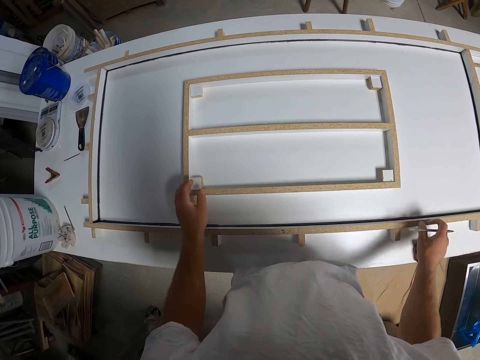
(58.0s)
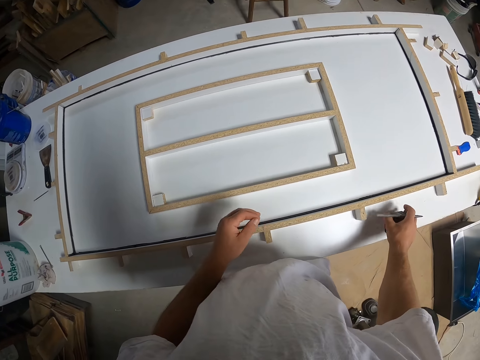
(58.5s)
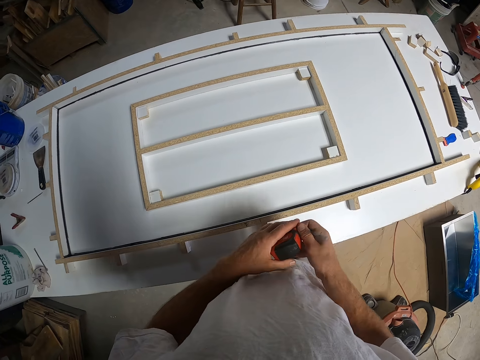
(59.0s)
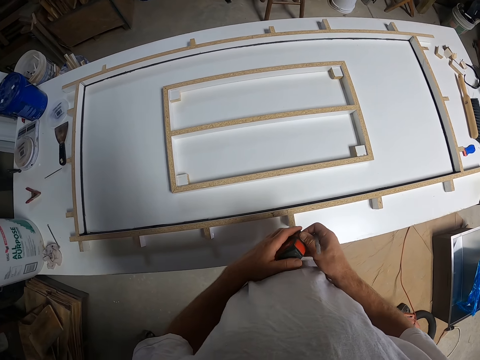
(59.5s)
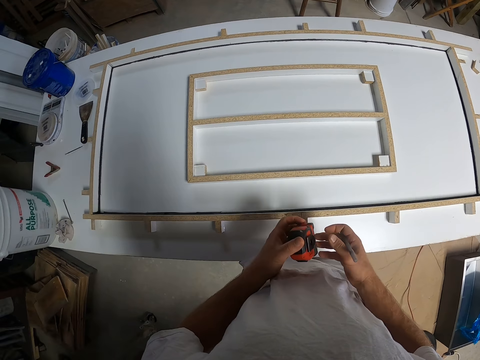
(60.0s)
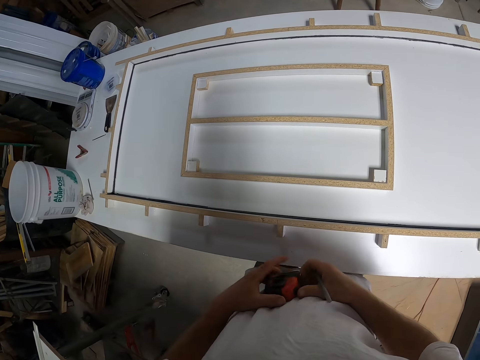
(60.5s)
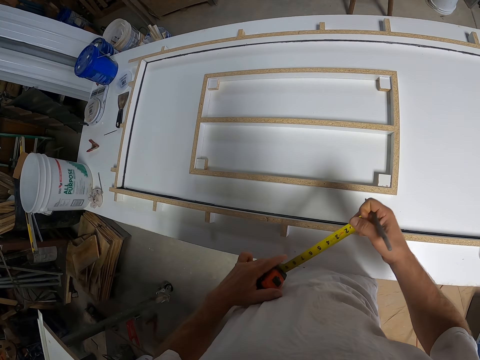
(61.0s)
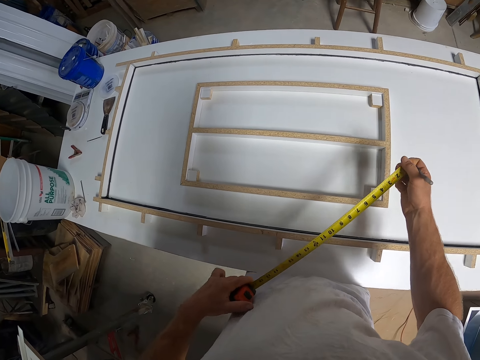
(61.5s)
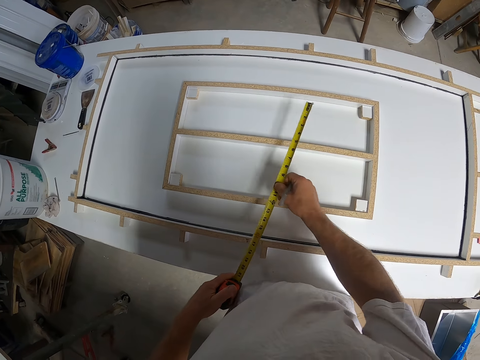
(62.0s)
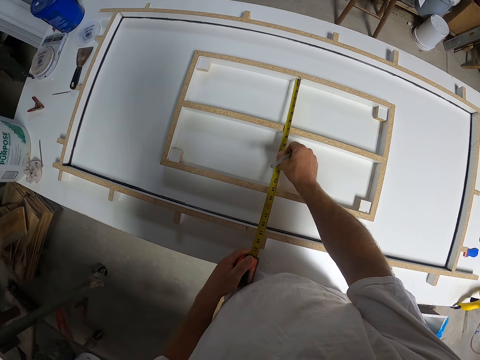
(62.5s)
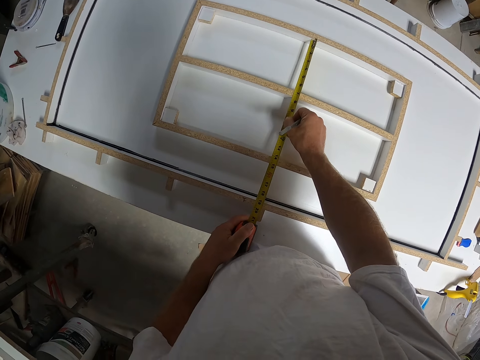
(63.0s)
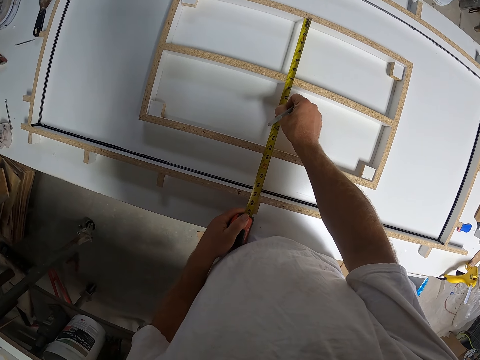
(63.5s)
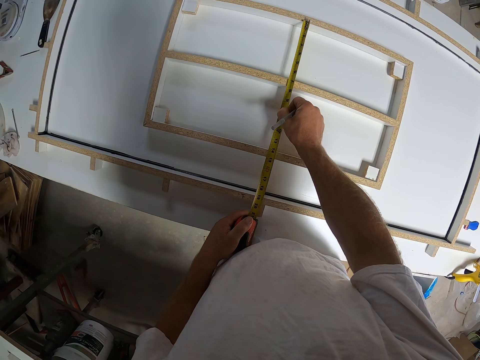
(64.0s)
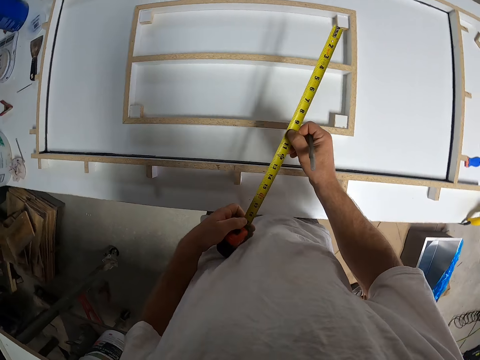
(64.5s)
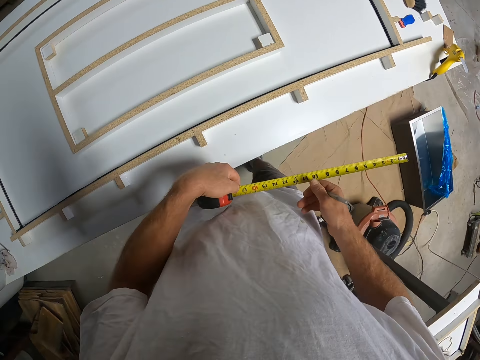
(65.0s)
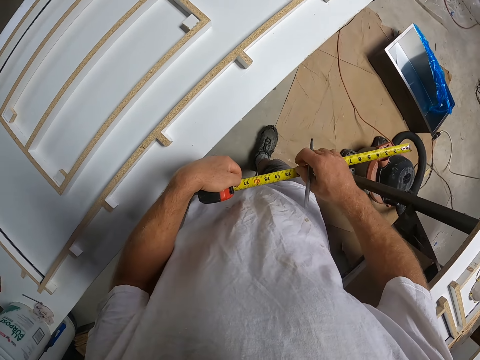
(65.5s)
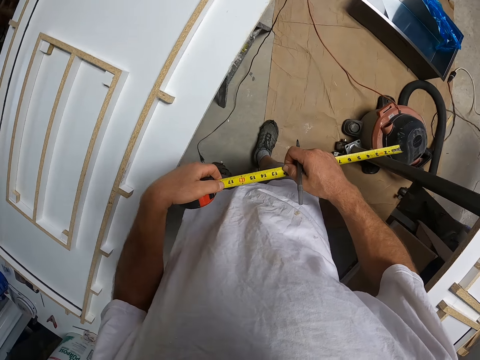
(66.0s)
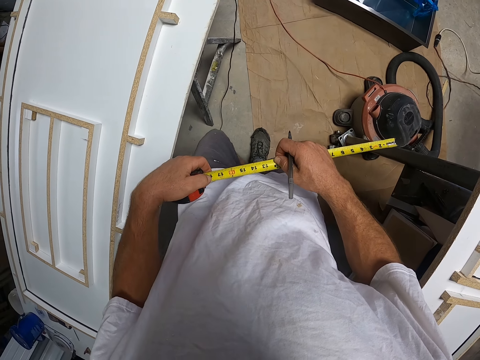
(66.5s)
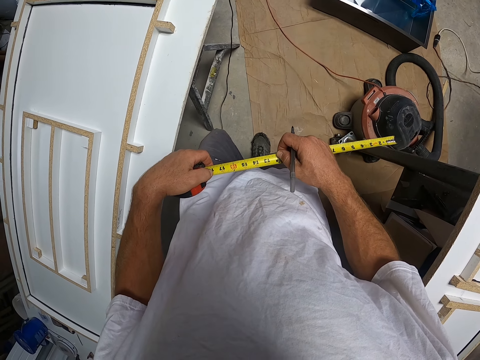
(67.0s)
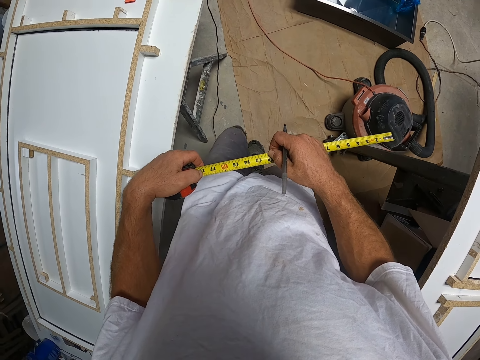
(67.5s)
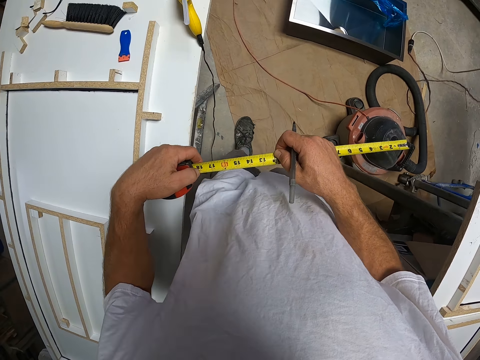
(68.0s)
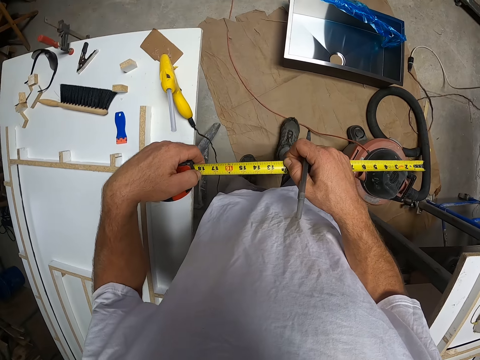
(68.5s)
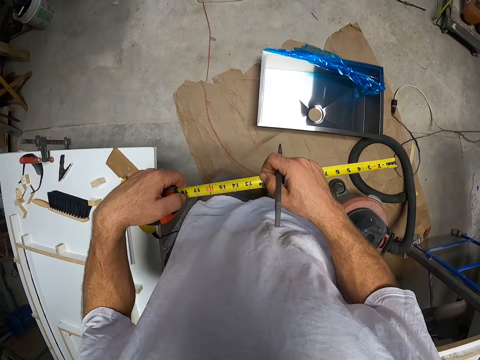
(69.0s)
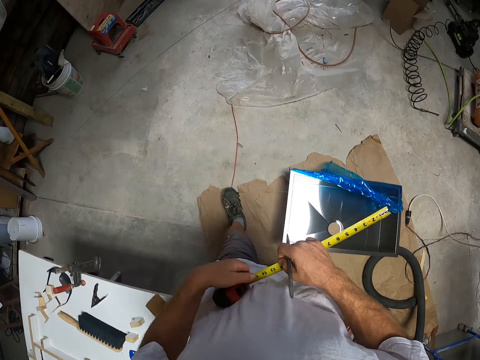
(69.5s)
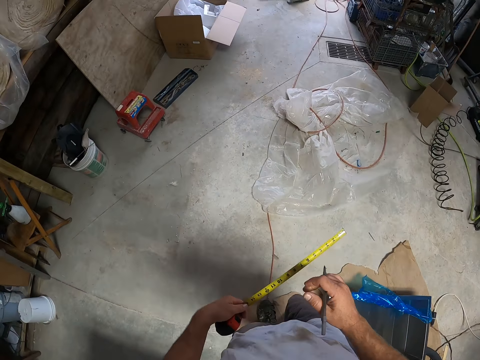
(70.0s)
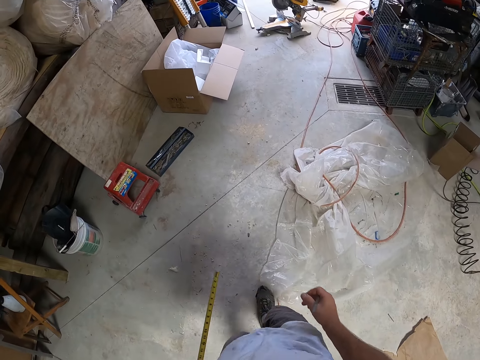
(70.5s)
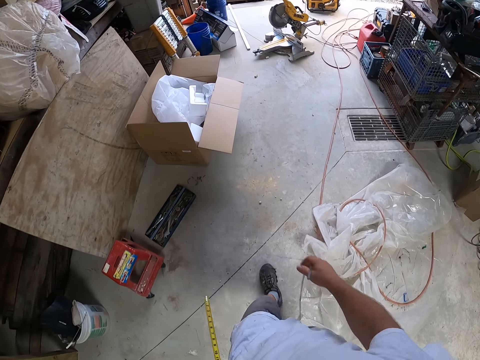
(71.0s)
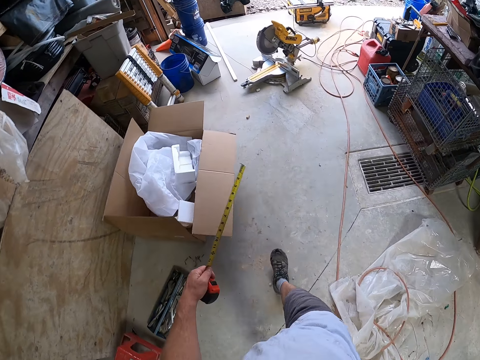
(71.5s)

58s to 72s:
The camera wearer takes the measure tape or metric tape measure from the table. They pull the metric tape measure. They measure the wood with the measure tape. They look at the measurements on the metric tape measure. They walk around the room.

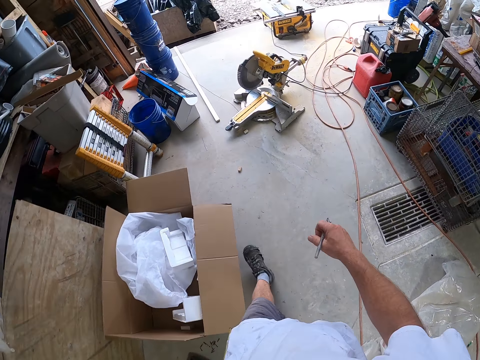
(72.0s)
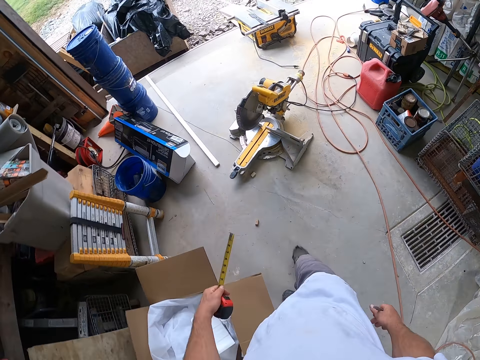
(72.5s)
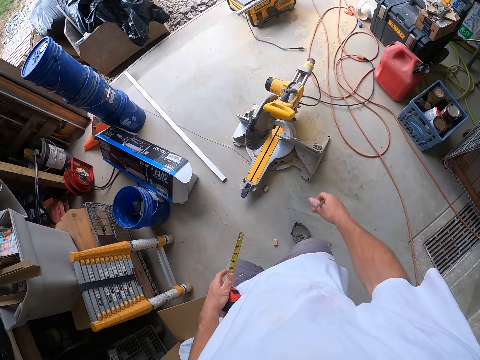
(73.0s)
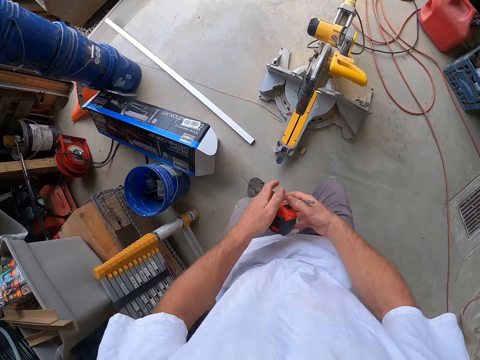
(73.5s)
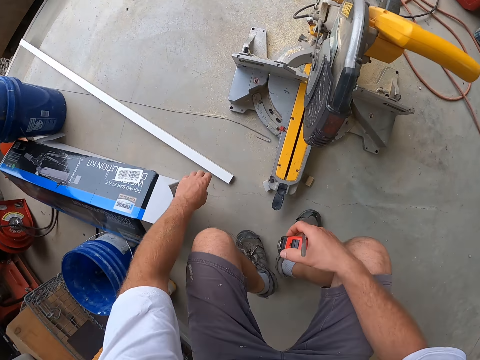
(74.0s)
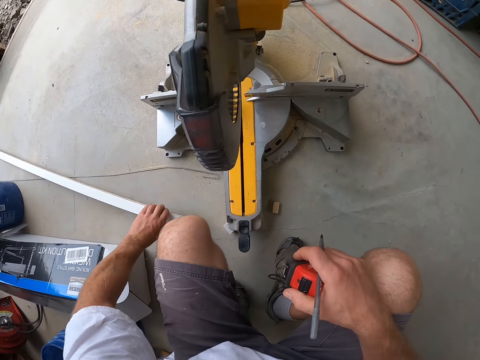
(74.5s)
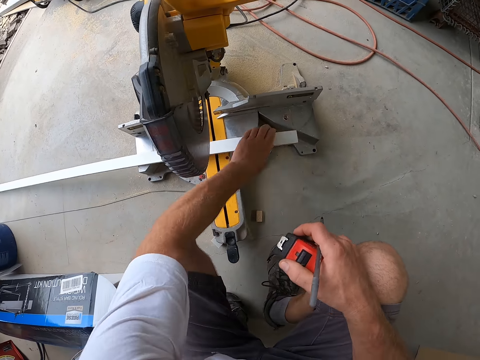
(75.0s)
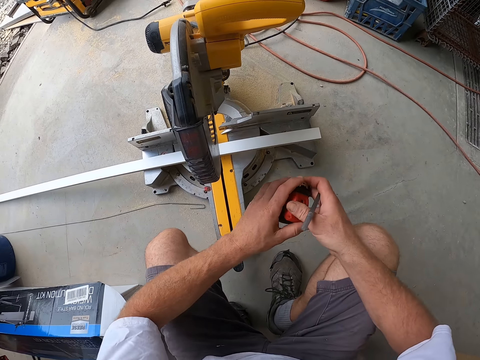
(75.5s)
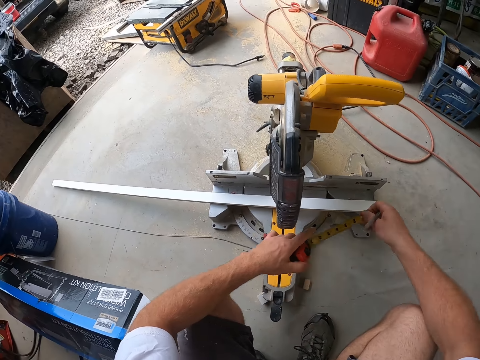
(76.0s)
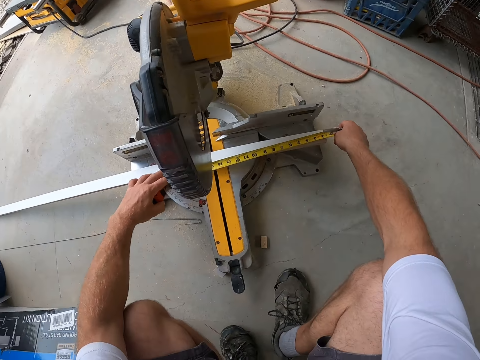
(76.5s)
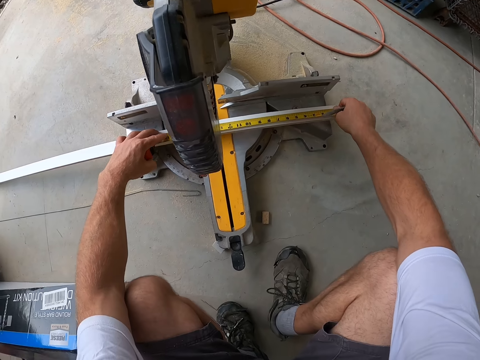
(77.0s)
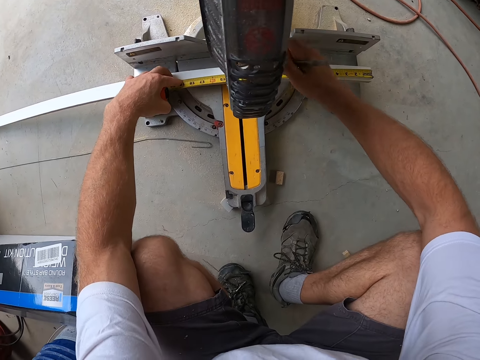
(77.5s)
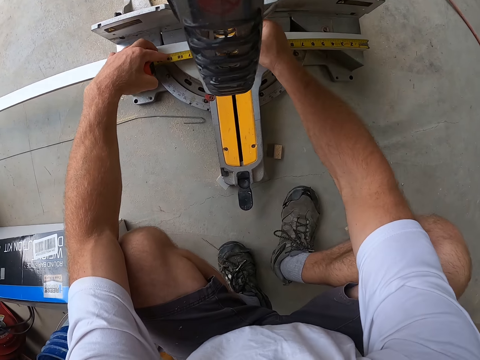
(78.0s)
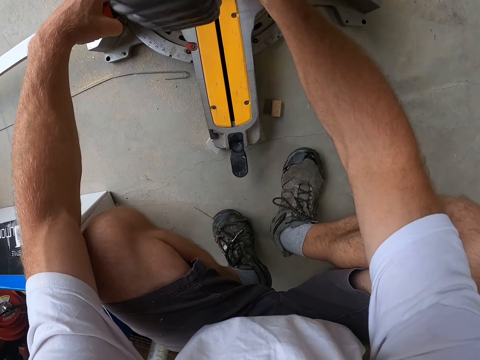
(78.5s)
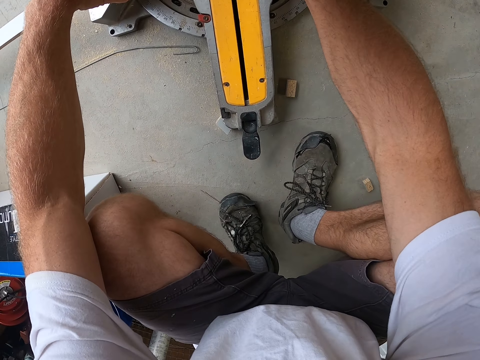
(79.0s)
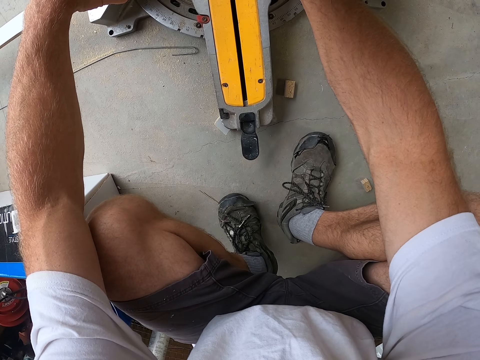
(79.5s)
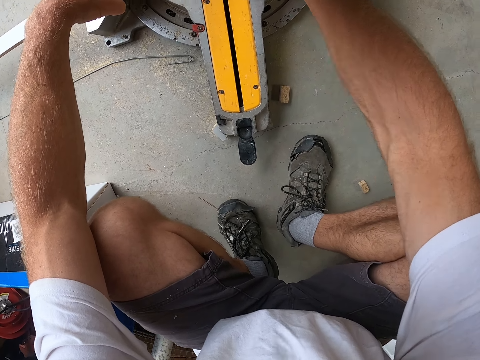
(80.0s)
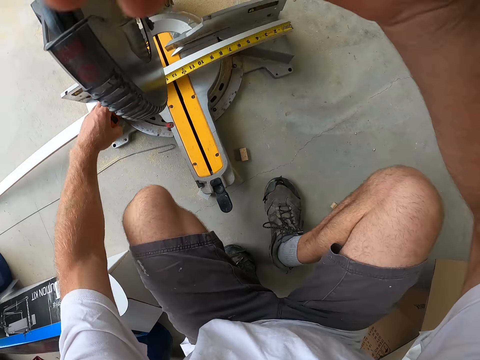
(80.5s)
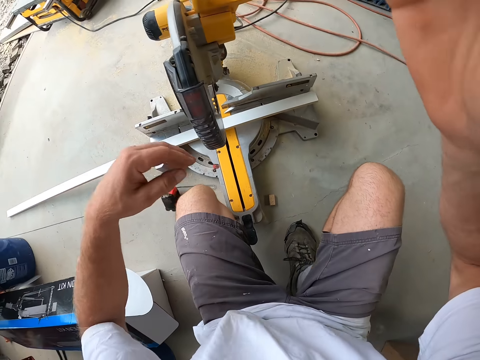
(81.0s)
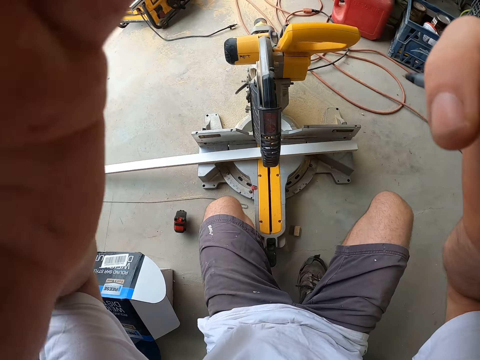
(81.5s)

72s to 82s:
The camera wearer moves a piece of iron or wood from the floor to the cutting machine. They measure the piece of wood with the metric tape measure. They make a mark on the piece of wood with the pen. They adjust the camera.
